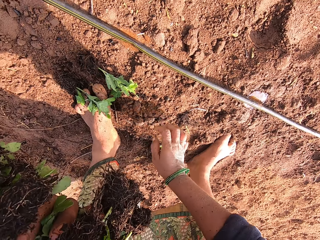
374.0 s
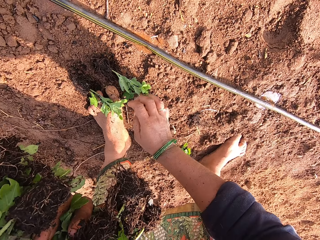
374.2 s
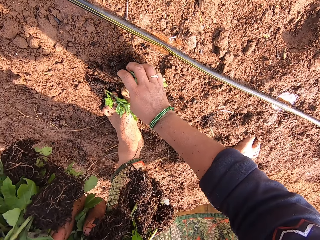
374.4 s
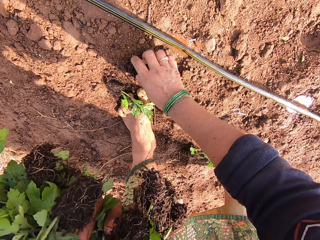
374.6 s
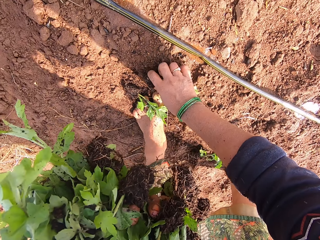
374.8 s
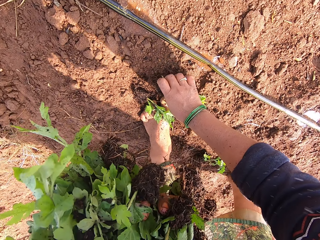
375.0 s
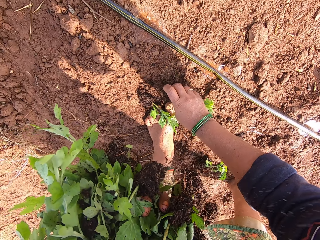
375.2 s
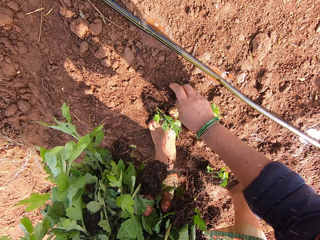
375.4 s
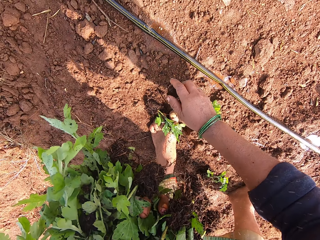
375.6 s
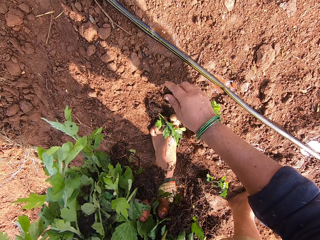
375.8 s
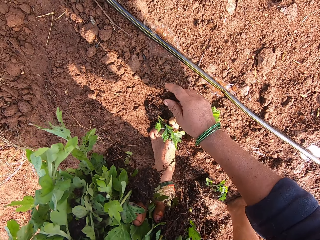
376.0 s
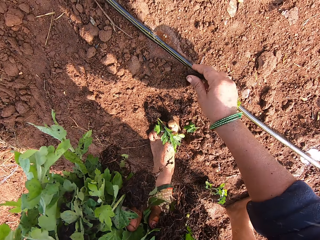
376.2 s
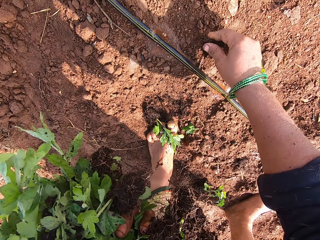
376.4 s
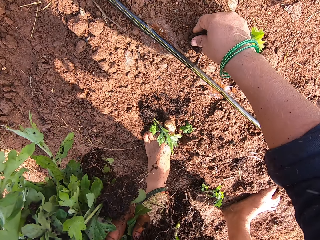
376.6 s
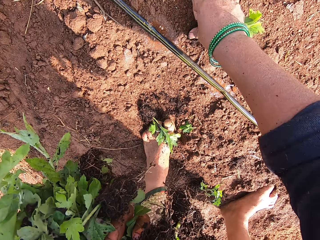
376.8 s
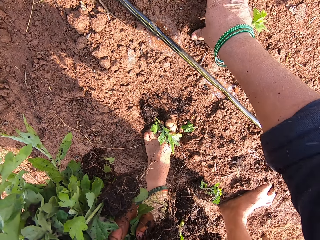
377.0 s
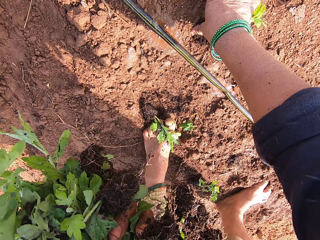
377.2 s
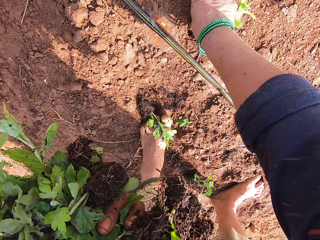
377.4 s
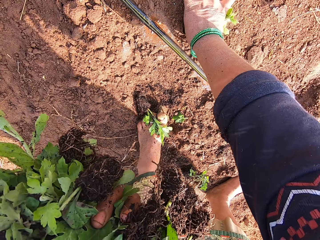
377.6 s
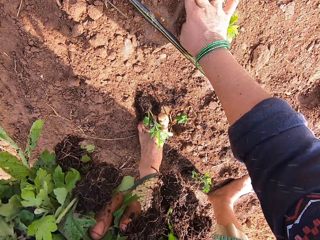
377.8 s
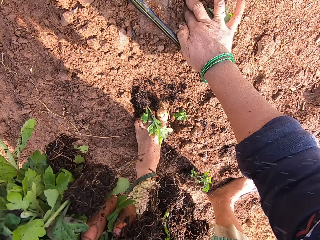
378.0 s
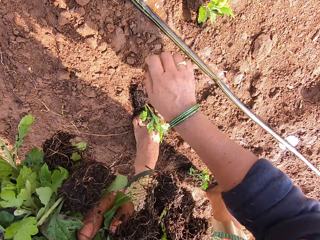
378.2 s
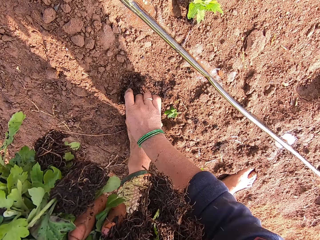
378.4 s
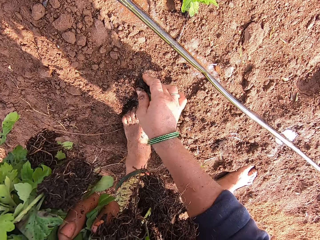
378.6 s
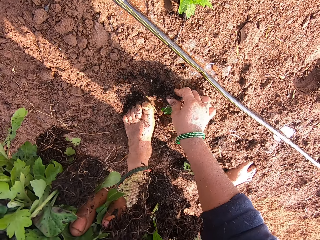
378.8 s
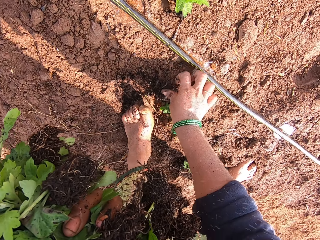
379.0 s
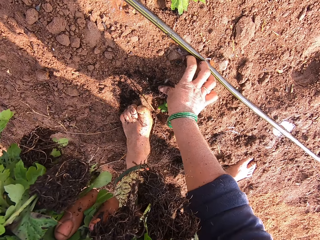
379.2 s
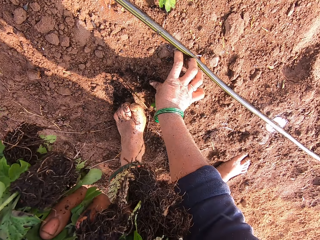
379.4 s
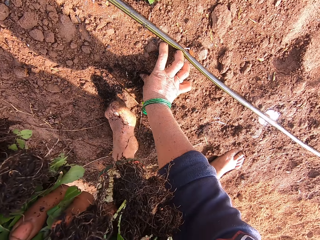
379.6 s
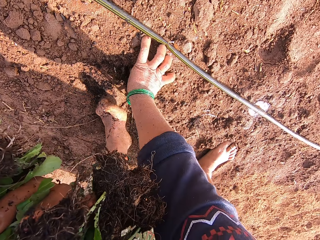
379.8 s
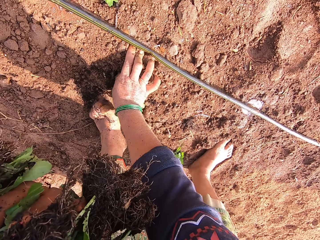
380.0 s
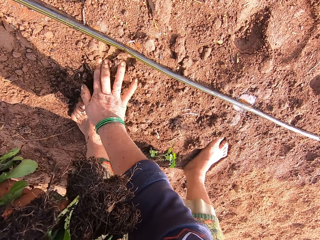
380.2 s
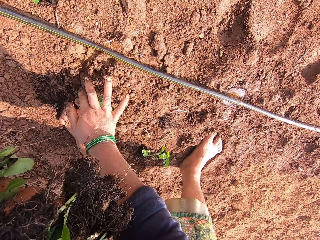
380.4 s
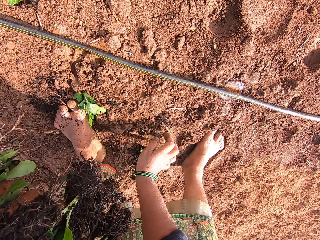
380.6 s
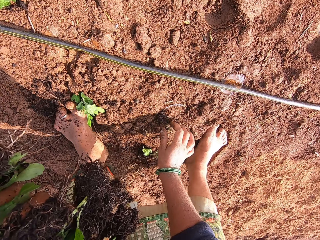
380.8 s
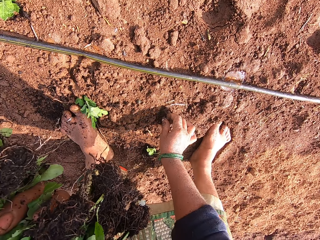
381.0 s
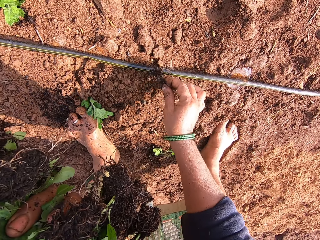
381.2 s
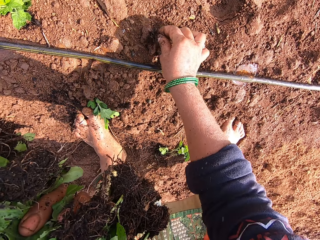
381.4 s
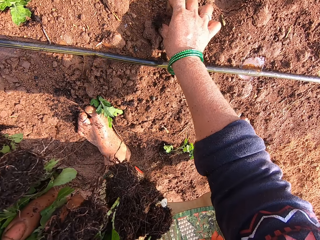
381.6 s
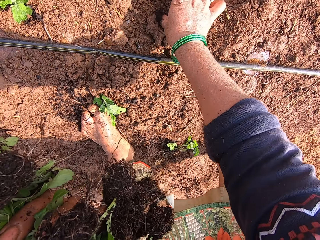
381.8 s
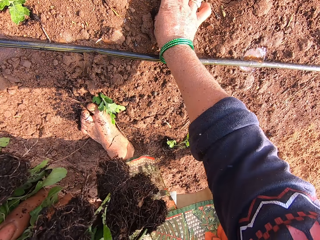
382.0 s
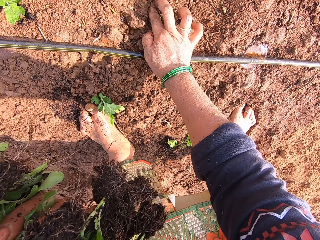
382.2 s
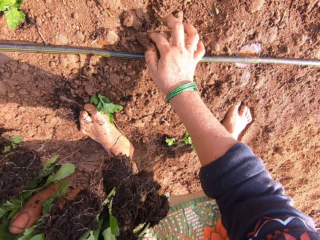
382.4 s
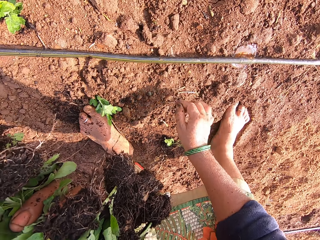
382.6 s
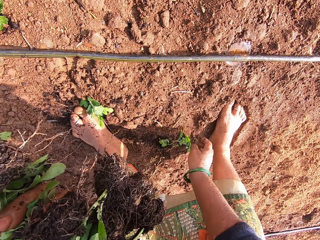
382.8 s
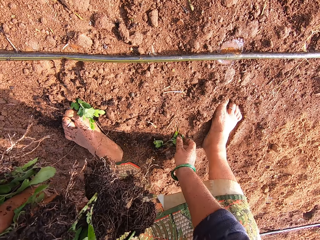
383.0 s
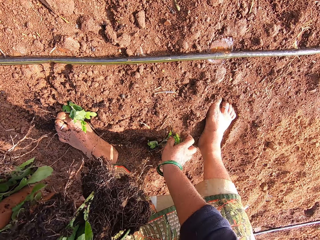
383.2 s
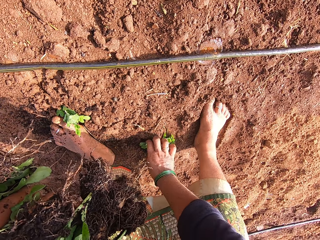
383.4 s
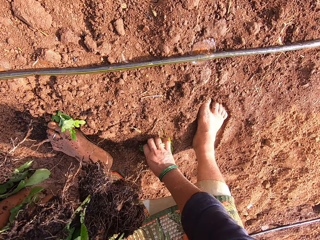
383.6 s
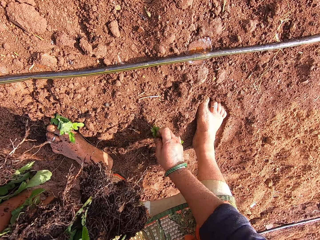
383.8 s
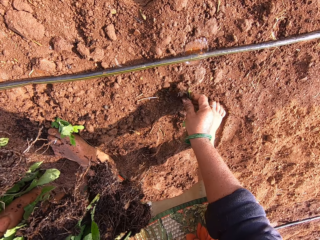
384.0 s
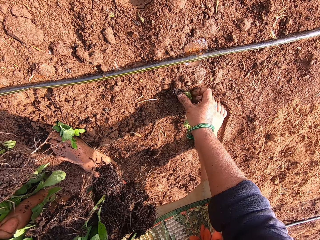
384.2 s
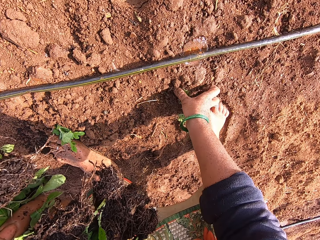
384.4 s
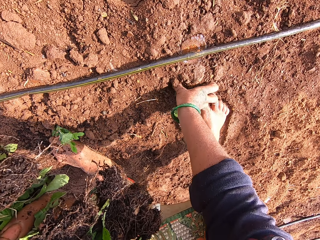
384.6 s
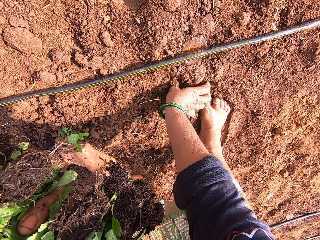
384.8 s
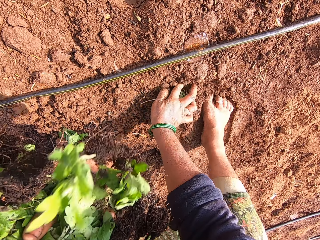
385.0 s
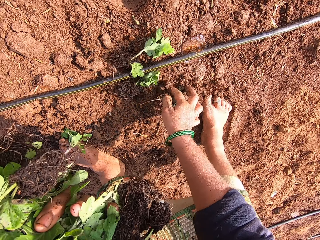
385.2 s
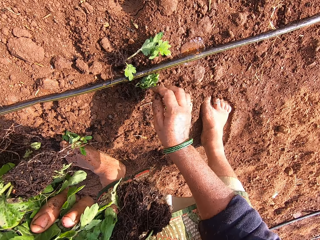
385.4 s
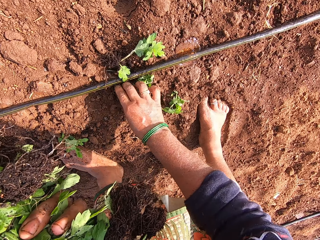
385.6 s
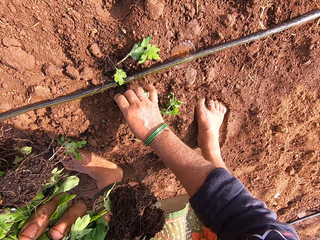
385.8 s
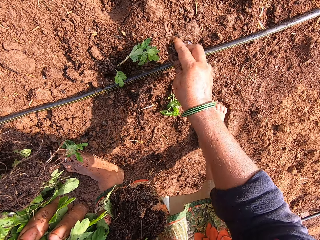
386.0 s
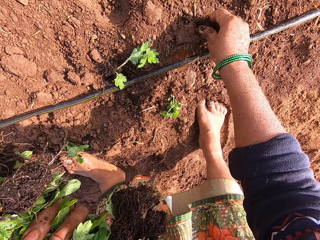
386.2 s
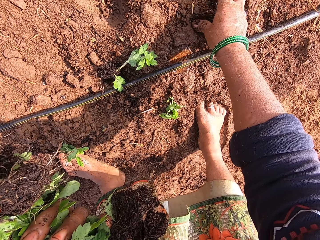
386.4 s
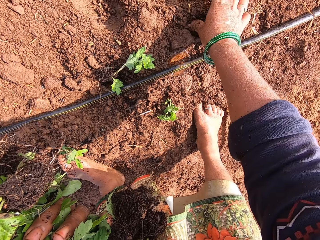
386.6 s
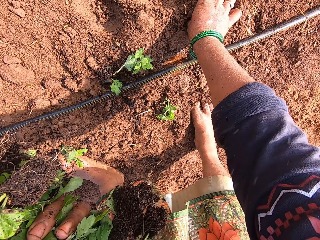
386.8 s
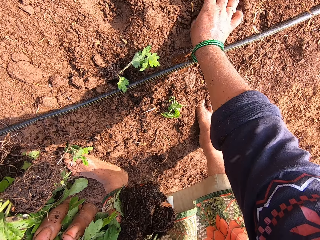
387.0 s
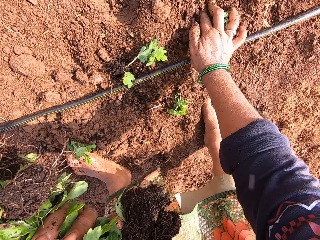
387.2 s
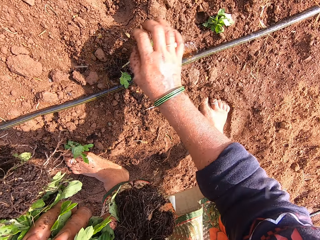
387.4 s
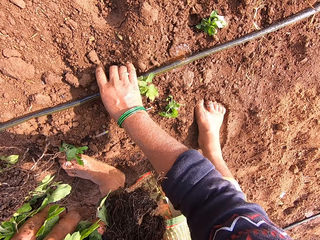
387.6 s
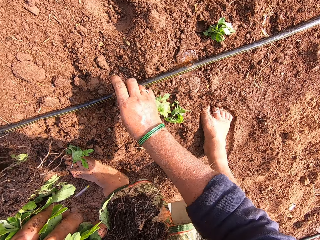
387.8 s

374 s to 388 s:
The camera wearer drops the plants on the farm. They pick up the plant from the ground. They plant the plants in the soil along the watering pipe on the farm. They pick up the plant from the ground. They plant the plants in the soil. They pick up the plant from the ground. They plant the plants in the soil. They pick up the plant from the ground. They plant the plants in the soil. They drop the plants on the ground. They pick up the plant from the ground. They plant the plants in the soil. They pick up the plant from the ground.

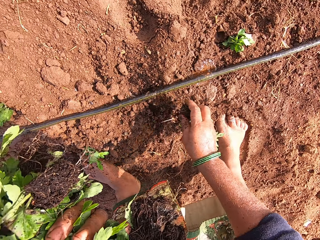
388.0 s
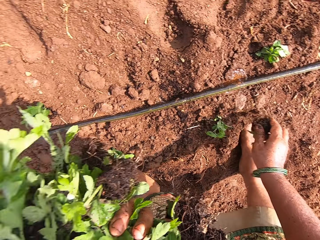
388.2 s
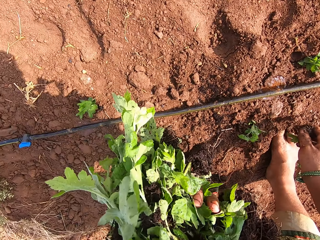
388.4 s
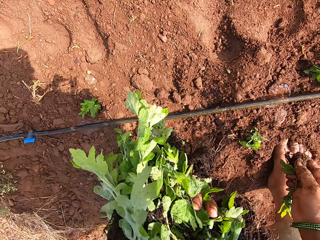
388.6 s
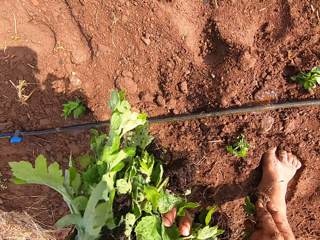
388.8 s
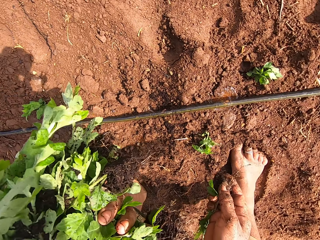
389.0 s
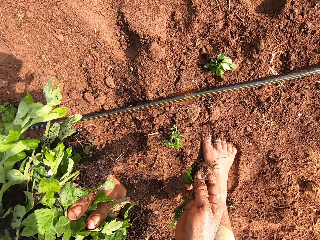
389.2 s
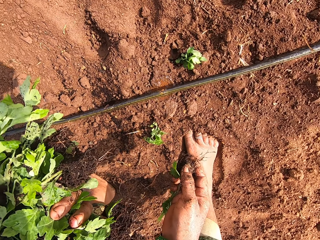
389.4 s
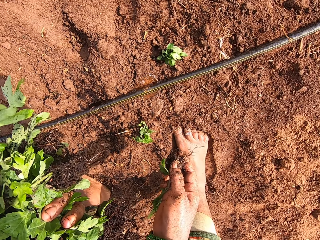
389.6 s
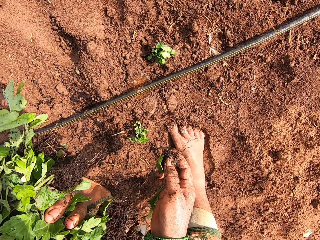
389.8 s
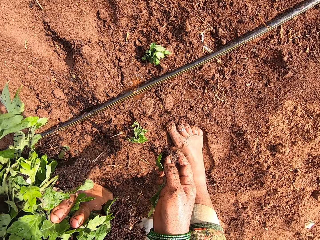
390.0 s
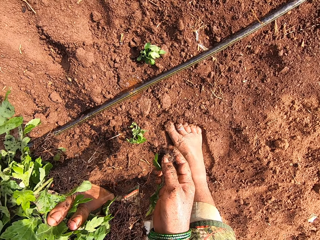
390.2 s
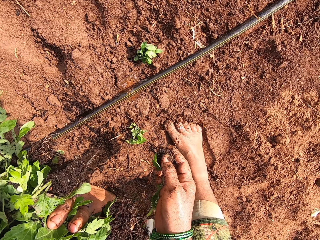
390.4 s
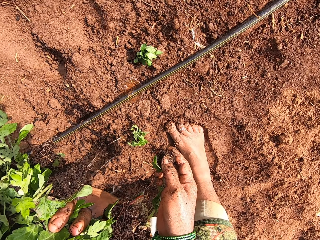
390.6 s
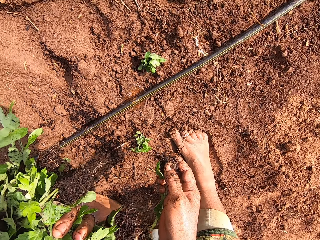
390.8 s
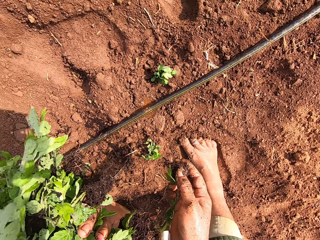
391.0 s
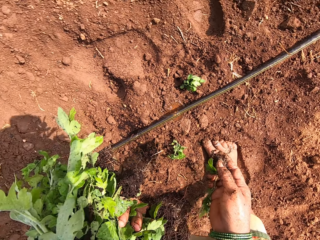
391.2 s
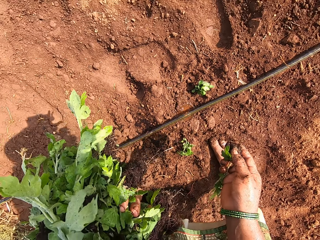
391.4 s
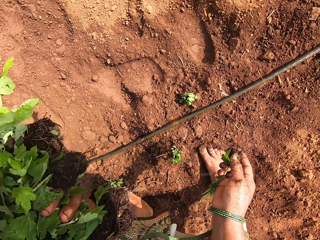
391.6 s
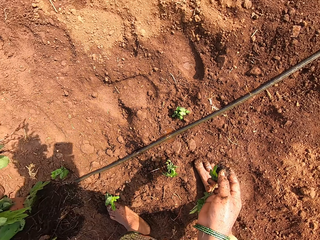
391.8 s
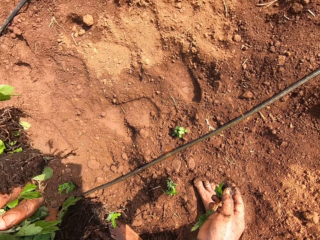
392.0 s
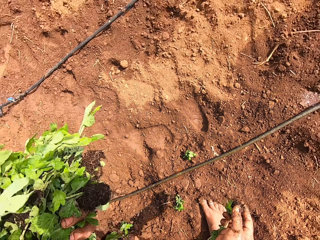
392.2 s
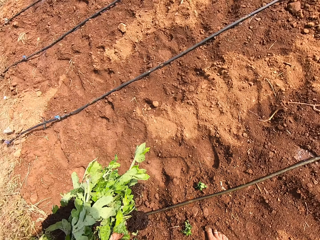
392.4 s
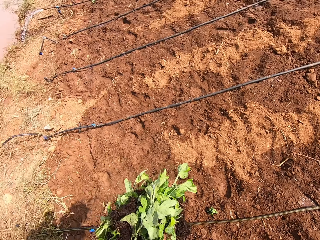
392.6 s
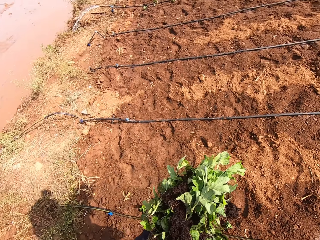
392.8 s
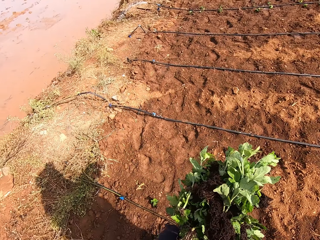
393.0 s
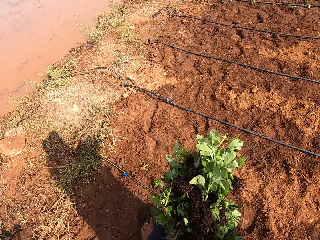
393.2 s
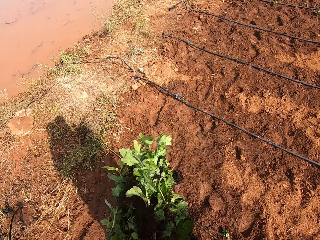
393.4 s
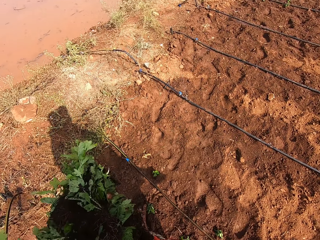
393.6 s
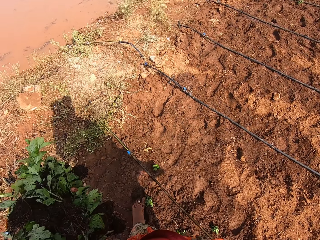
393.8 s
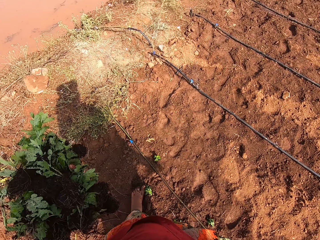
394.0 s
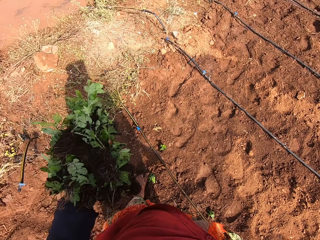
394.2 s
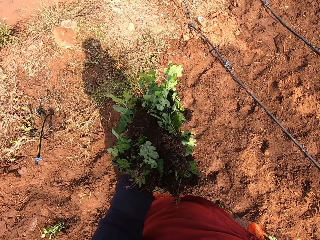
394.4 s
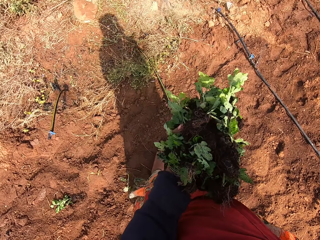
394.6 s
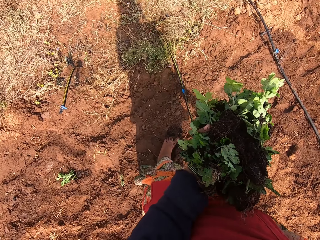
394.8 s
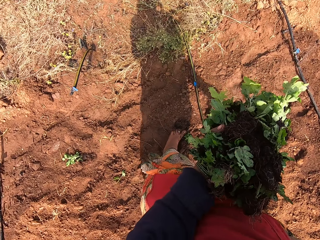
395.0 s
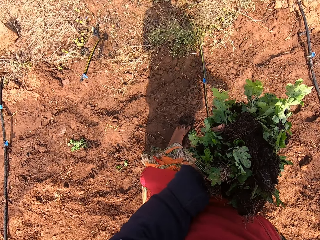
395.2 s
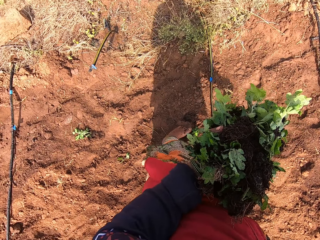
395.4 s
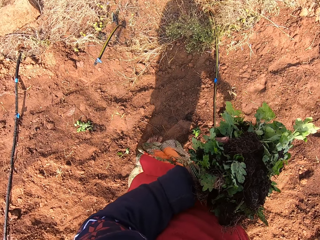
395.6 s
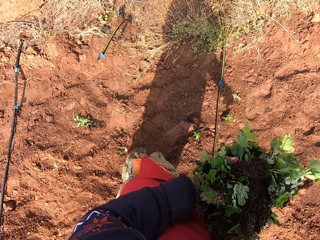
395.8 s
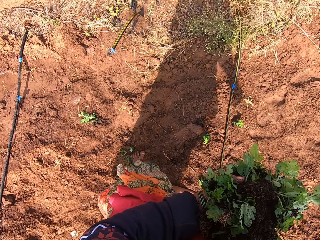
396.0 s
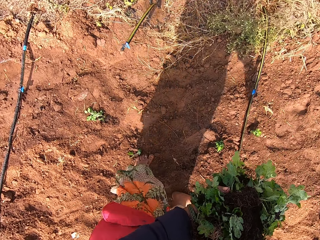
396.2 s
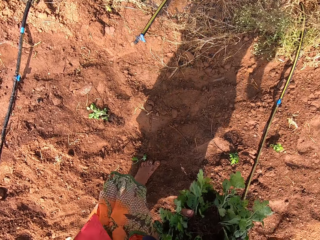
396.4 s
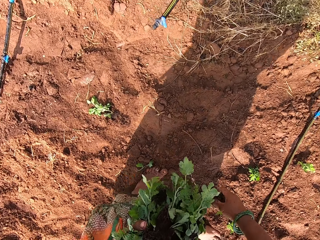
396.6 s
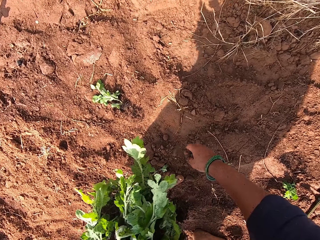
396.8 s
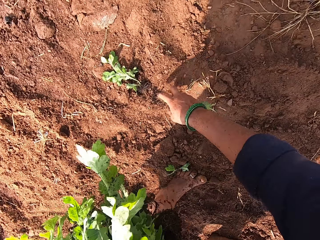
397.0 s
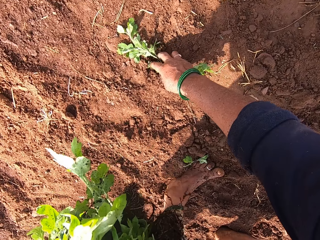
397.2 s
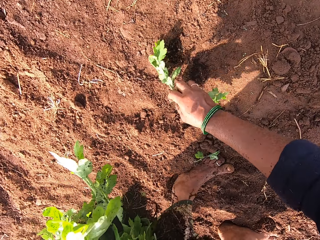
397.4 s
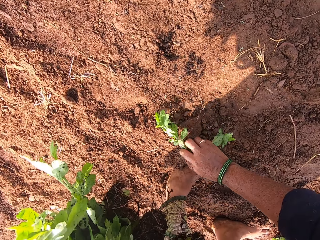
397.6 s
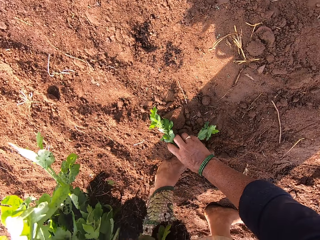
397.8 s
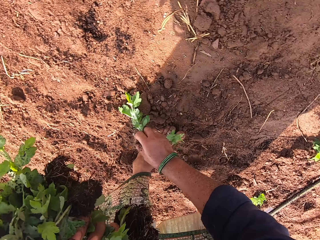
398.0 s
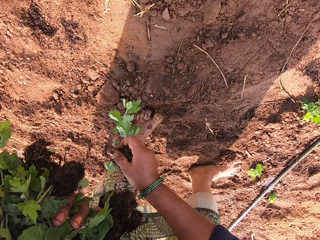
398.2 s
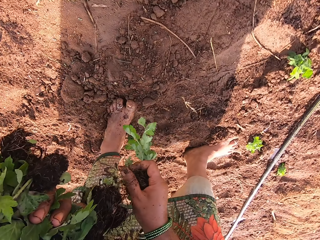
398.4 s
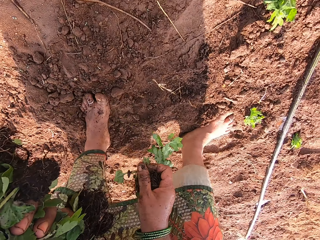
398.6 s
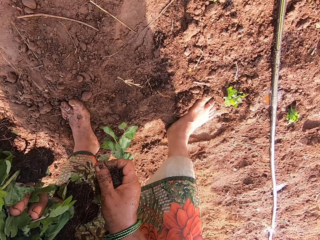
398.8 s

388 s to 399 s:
The camera wearer stares on the farm. They pause for some time, get up, and look around. They pick up the plants fallen on the farm.
